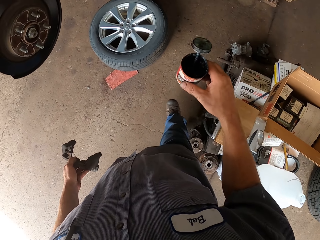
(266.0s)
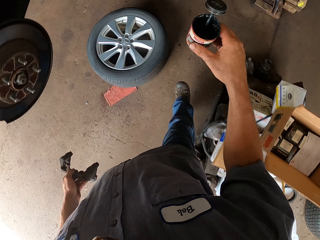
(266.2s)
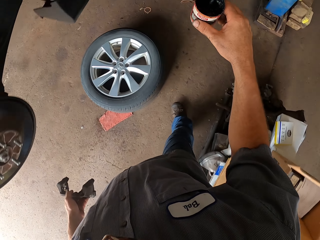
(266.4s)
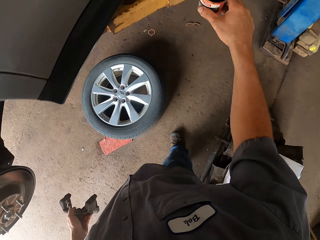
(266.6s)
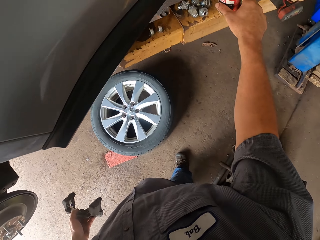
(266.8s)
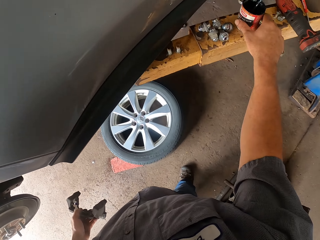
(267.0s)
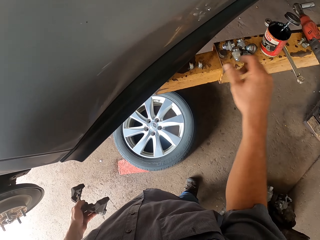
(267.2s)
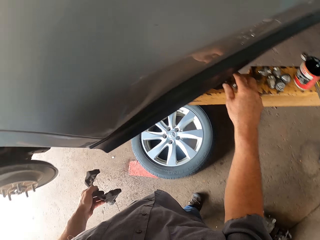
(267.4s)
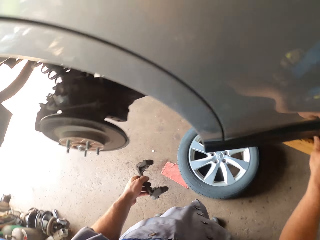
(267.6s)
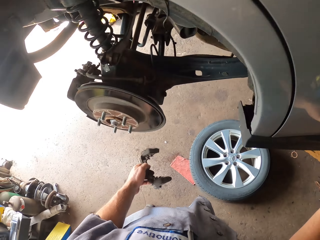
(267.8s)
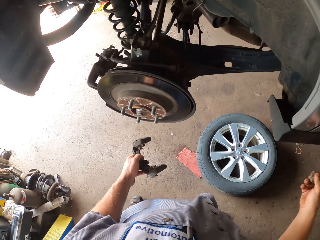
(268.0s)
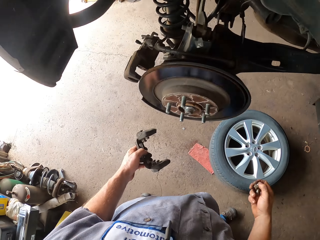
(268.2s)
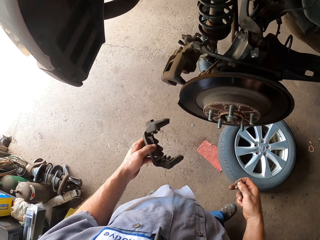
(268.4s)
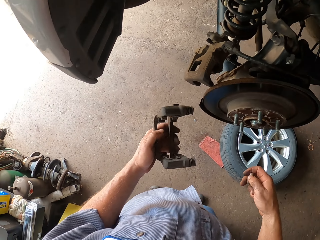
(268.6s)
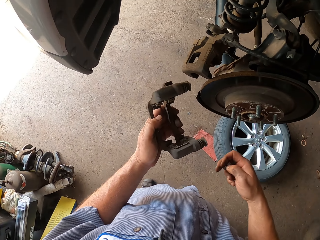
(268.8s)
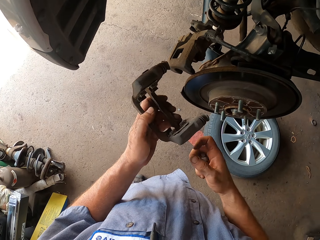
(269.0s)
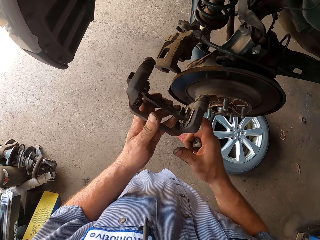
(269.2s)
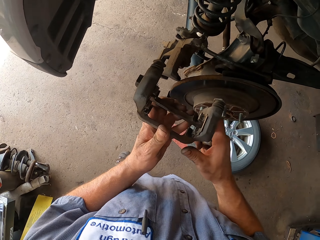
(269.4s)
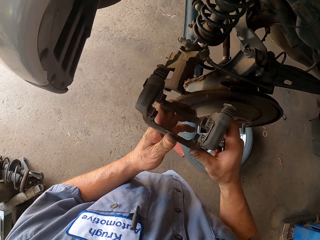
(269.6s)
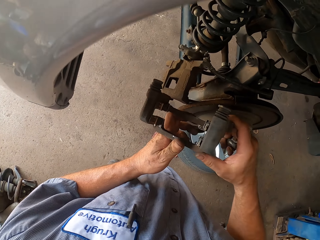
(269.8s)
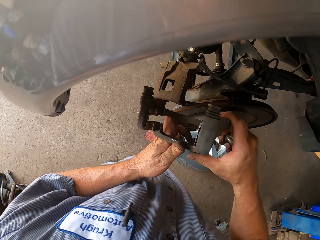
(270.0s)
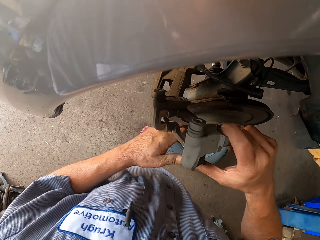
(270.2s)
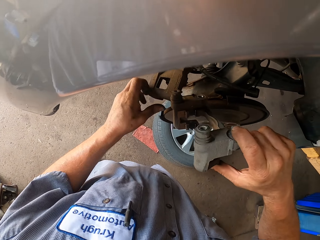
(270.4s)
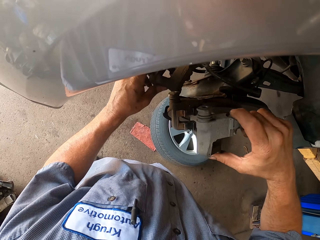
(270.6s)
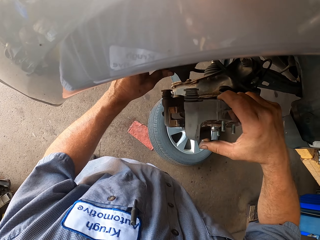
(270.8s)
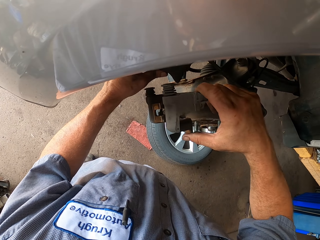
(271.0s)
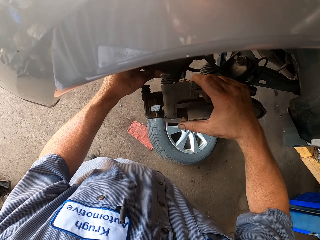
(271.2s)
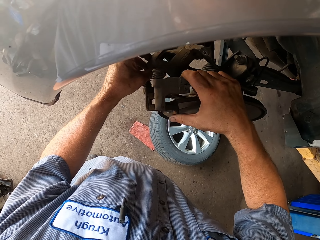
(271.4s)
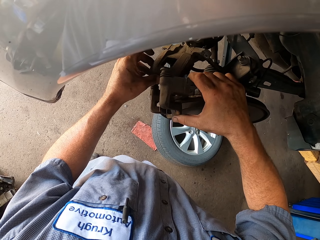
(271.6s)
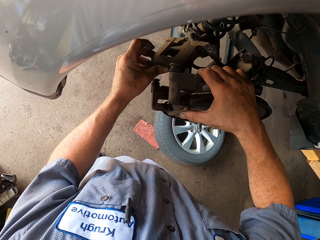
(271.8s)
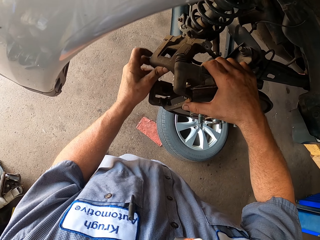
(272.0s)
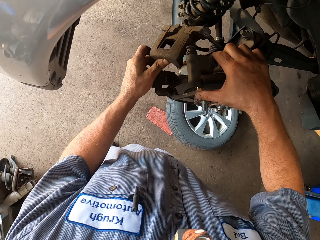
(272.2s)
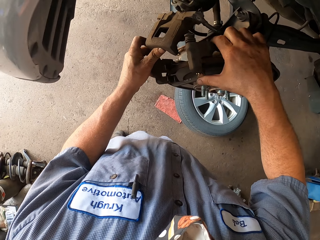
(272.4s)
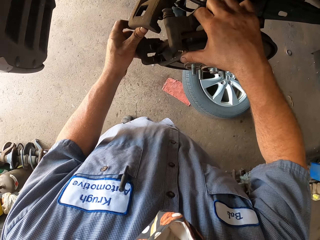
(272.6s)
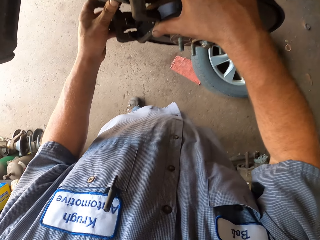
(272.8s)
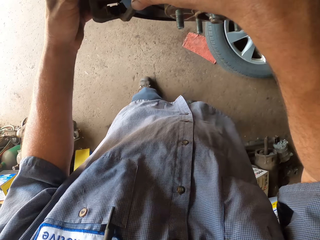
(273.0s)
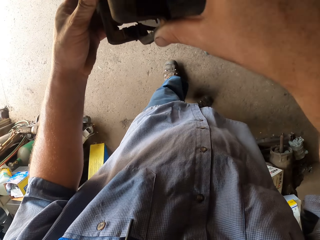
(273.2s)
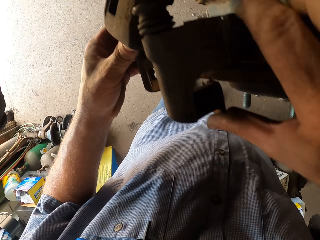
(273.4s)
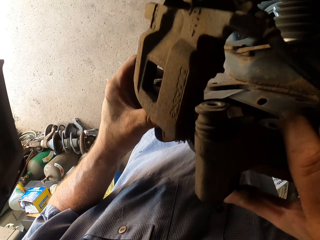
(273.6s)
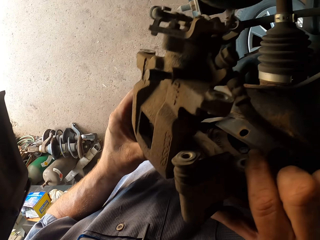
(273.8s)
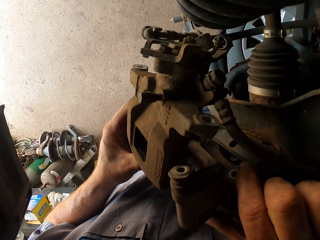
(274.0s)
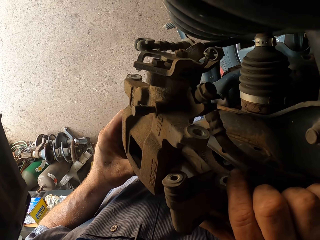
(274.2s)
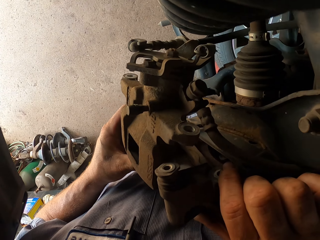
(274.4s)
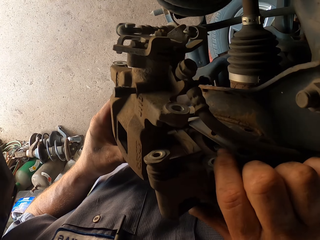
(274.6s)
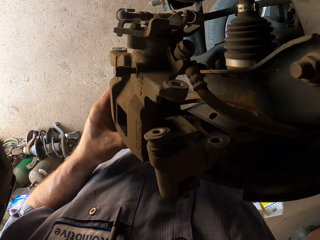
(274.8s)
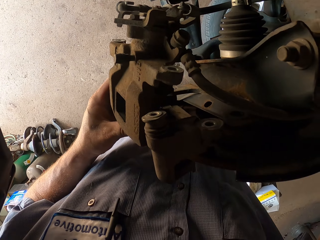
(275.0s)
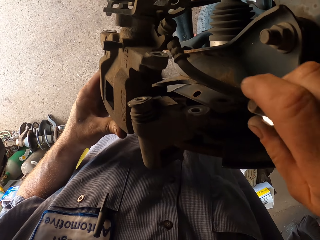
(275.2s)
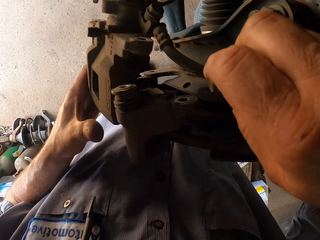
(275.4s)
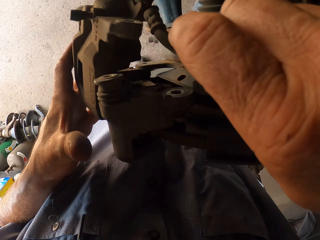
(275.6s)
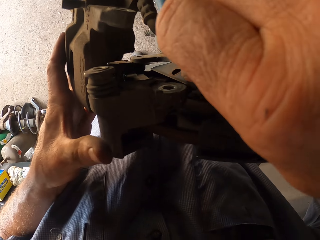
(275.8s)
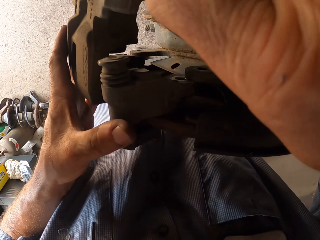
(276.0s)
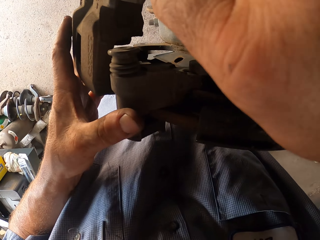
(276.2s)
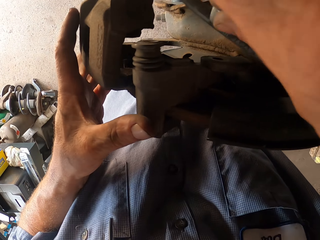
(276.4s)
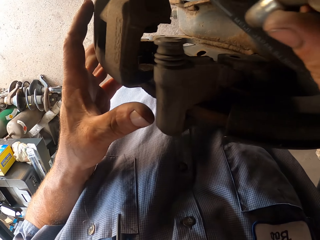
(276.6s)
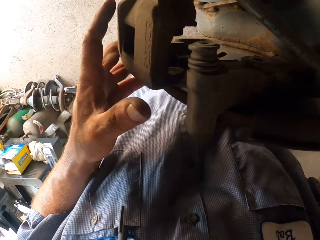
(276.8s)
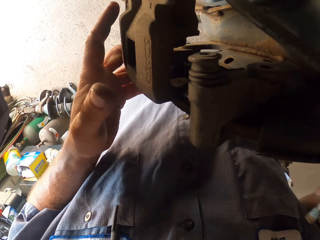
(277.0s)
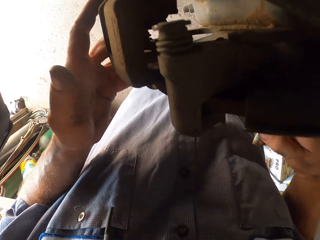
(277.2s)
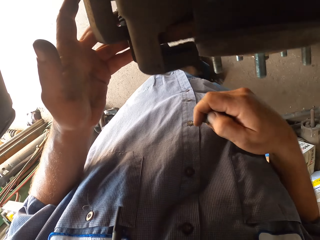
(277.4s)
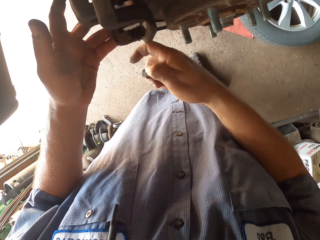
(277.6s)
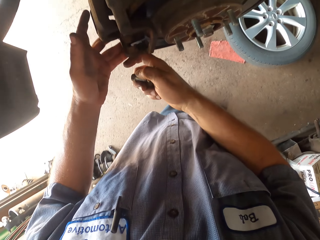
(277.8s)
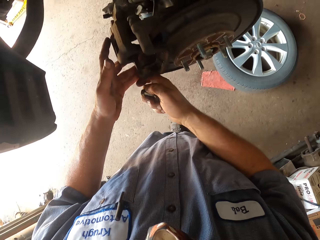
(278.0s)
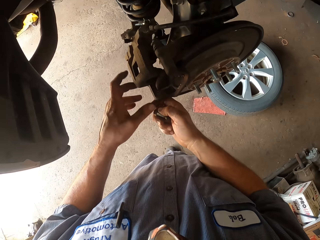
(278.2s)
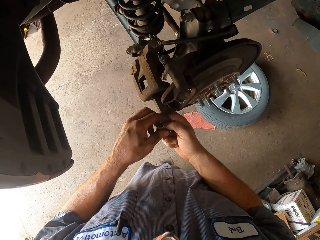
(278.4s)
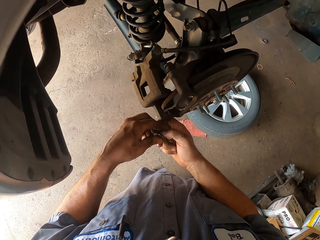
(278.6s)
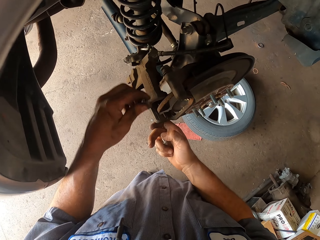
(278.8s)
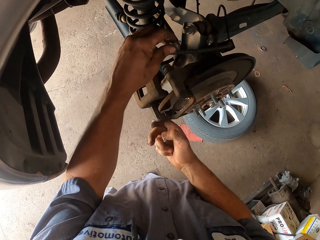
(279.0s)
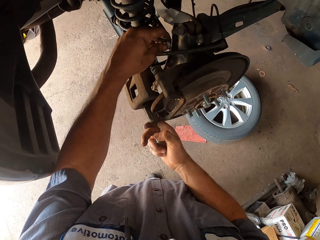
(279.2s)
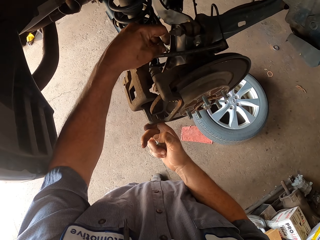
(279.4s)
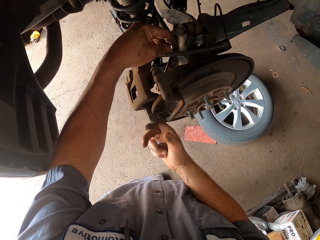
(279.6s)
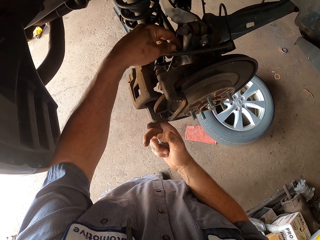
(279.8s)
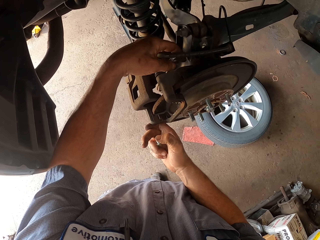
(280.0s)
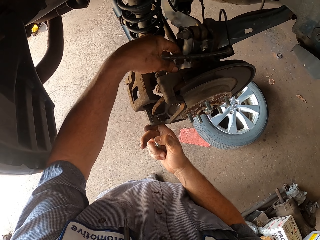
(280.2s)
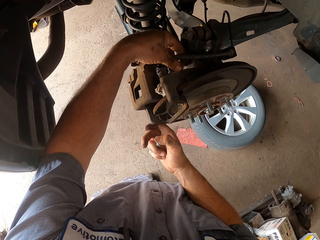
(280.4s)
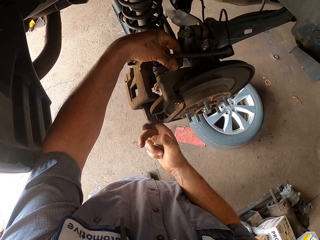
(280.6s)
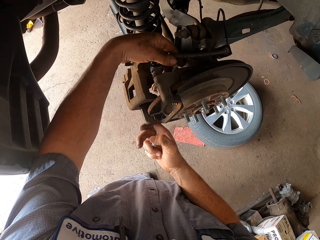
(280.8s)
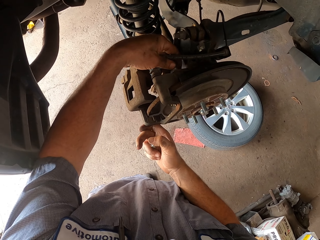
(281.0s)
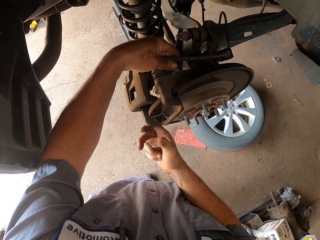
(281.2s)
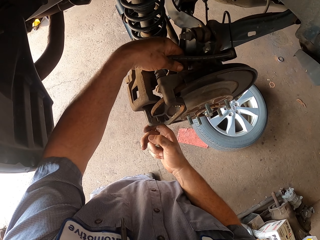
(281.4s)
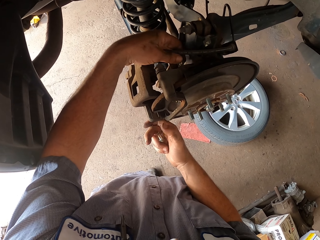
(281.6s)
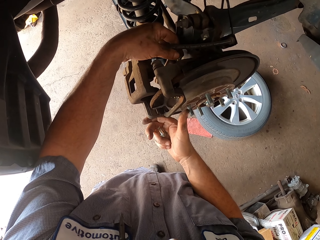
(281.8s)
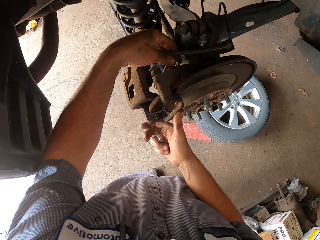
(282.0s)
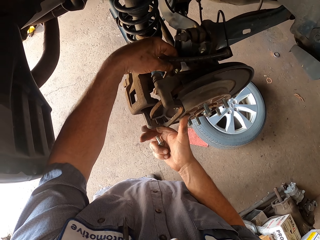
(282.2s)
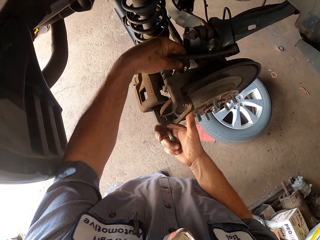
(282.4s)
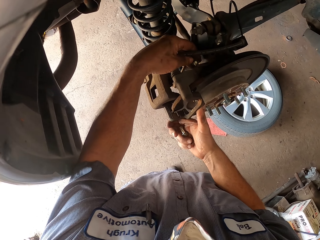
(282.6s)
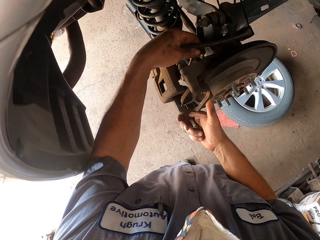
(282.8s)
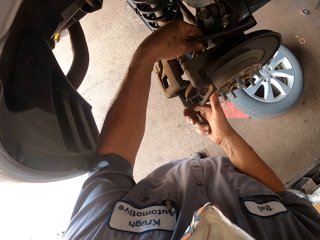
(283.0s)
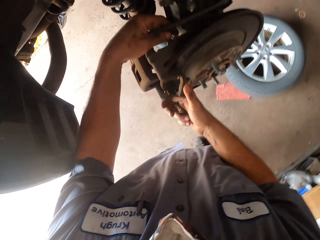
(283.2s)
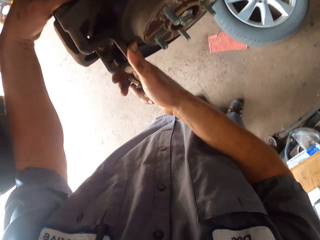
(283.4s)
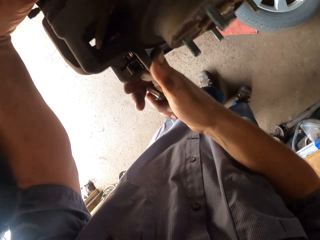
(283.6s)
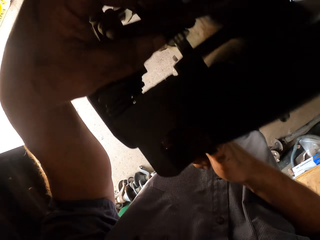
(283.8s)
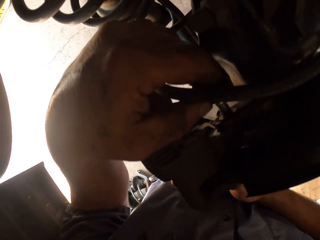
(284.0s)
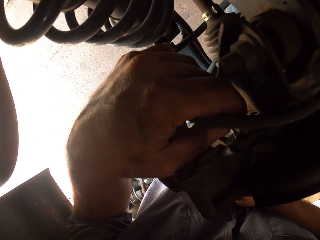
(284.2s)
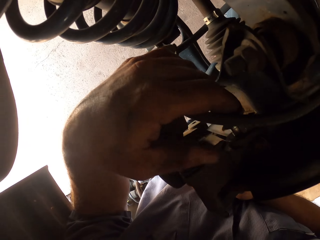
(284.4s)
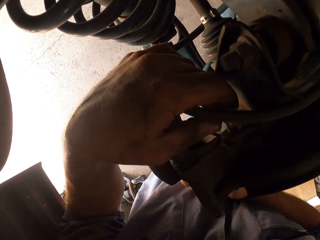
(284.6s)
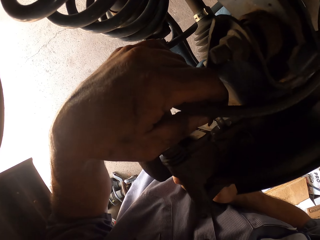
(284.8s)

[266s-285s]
The camera wearer puts the tin in the wood line. They fix the hub wheel. They tighten the nuts.

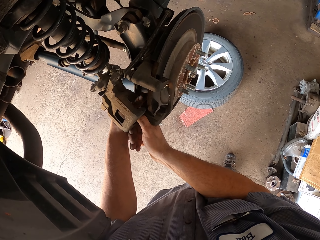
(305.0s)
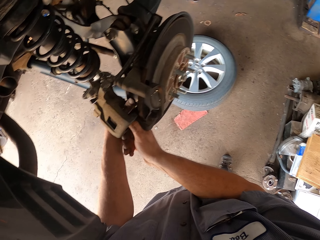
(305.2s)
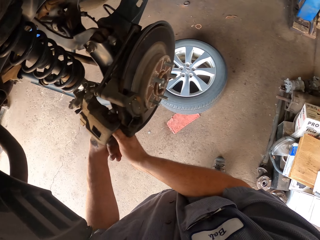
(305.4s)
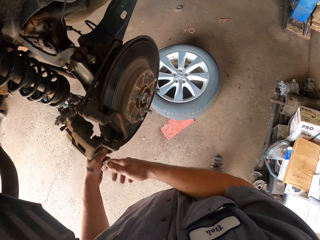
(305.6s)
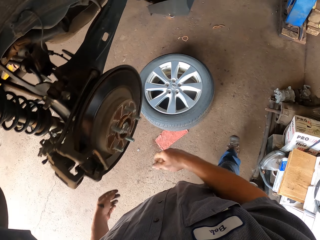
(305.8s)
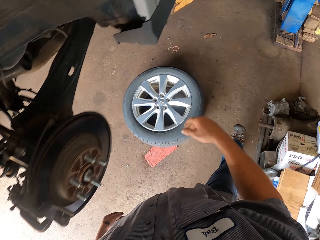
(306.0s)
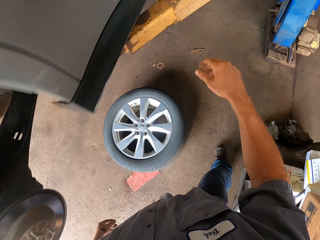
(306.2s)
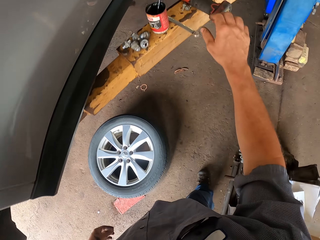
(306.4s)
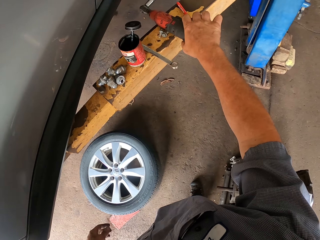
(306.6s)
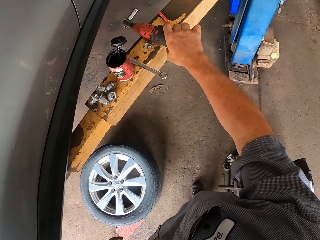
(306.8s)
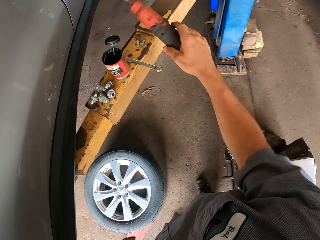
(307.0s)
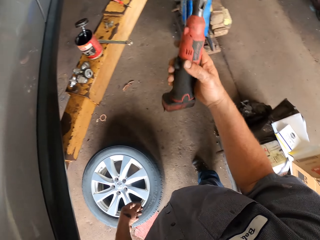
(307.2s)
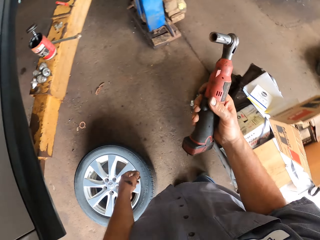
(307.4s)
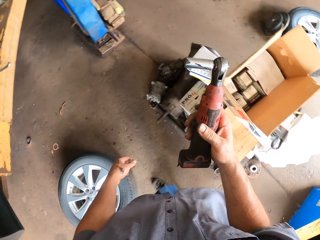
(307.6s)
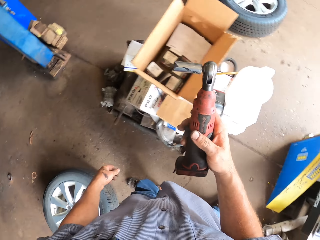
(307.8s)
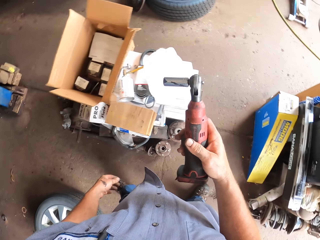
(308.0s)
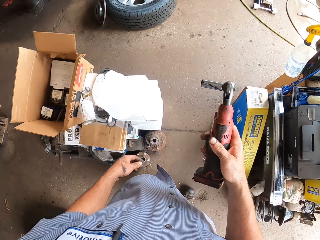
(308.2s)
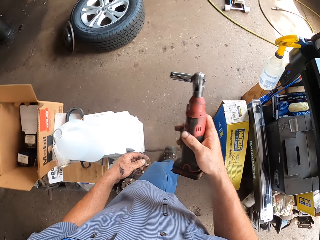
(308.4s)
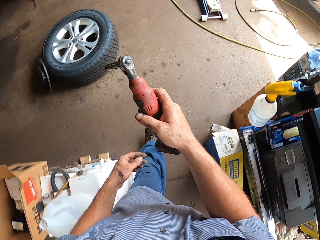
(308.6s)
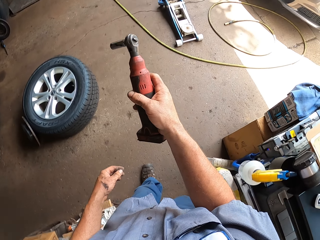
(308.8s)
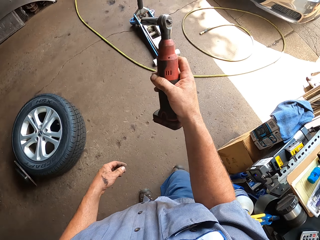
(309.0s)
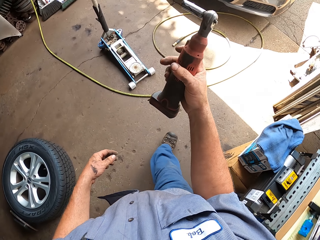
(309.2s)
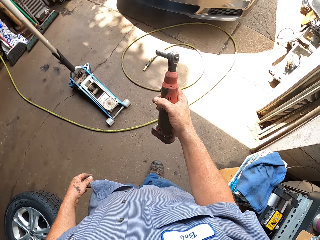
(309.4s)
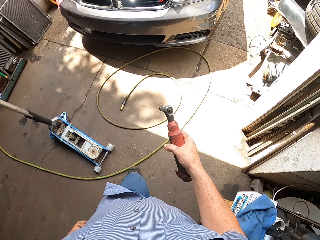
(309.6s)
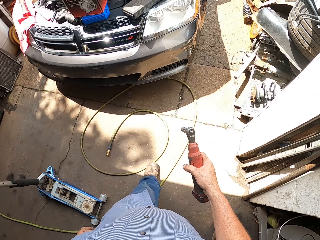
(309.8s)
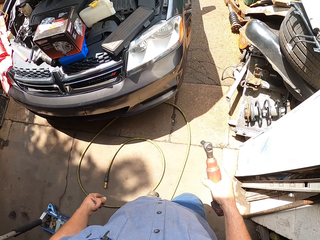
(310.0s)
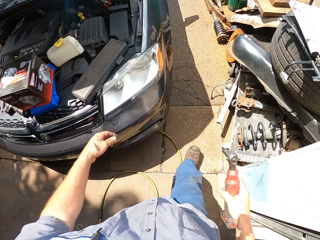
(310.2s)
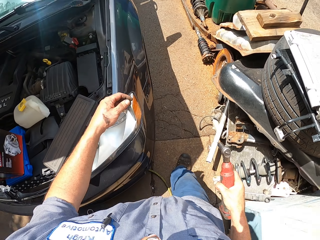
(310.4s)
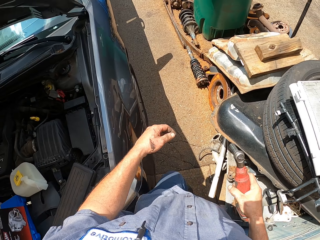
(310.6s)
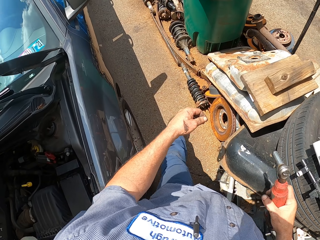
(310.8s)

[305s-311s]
The camera wearer picks up the driller. They walk around.
